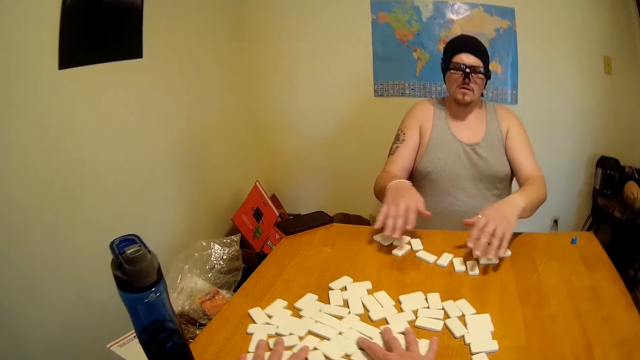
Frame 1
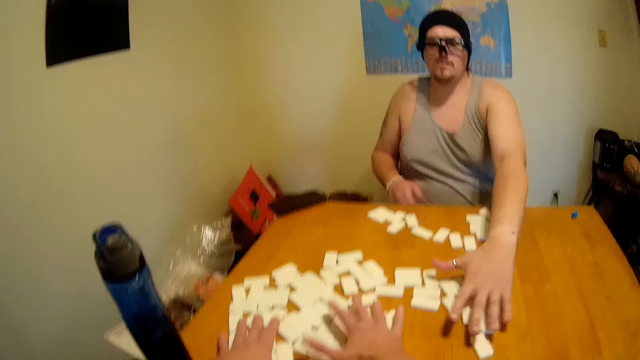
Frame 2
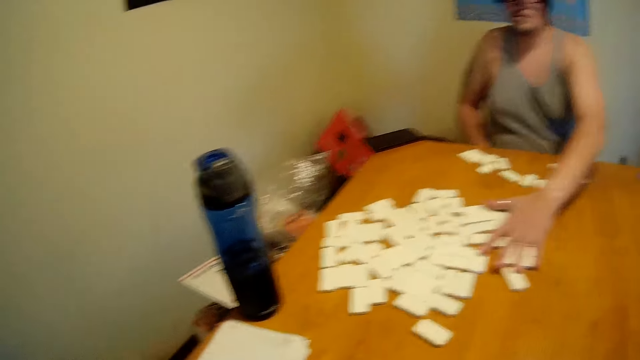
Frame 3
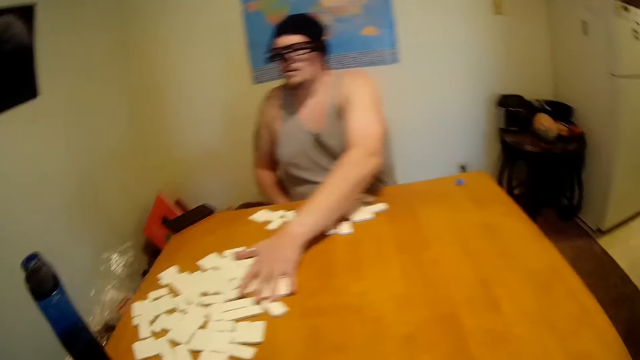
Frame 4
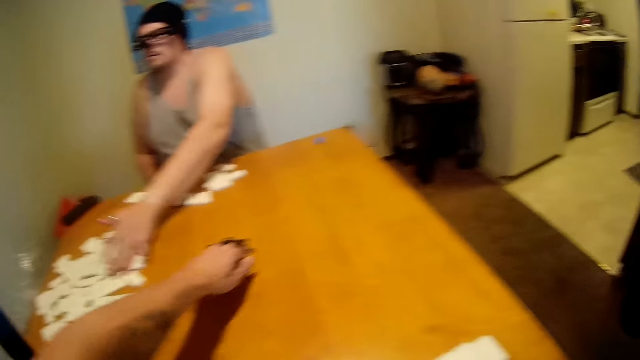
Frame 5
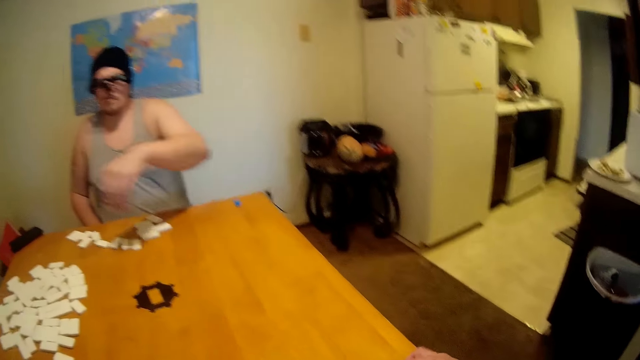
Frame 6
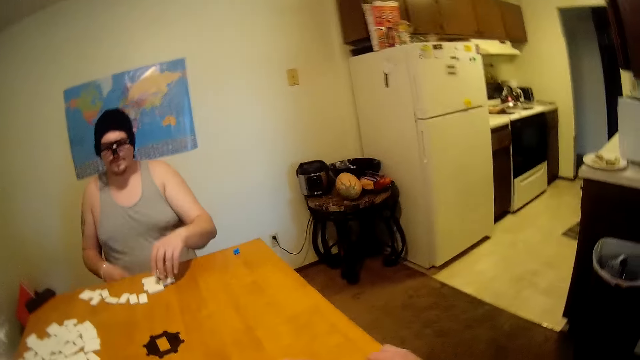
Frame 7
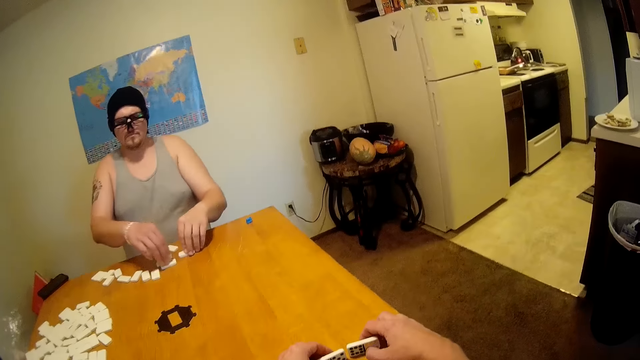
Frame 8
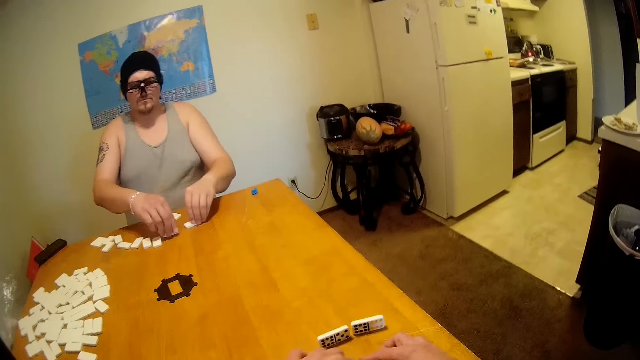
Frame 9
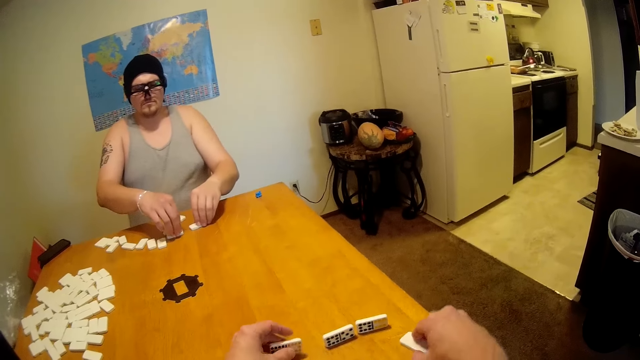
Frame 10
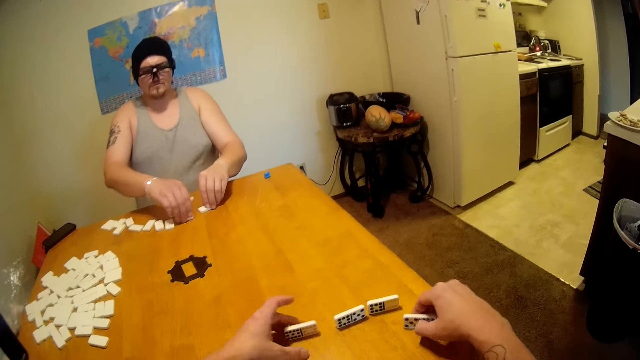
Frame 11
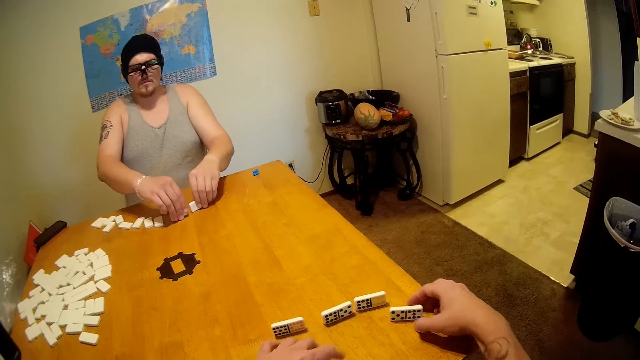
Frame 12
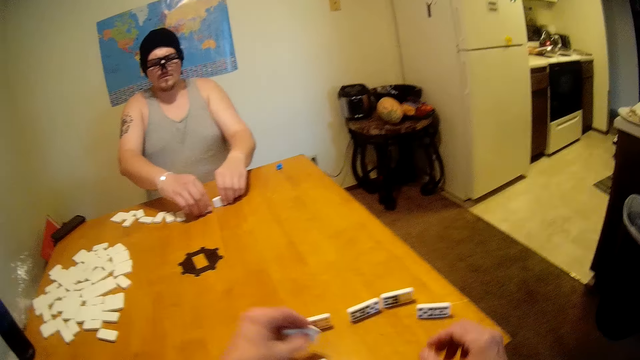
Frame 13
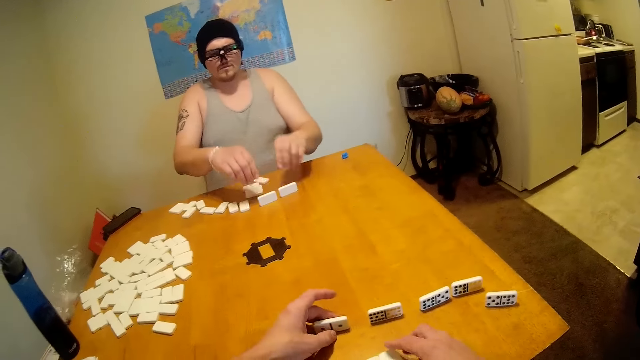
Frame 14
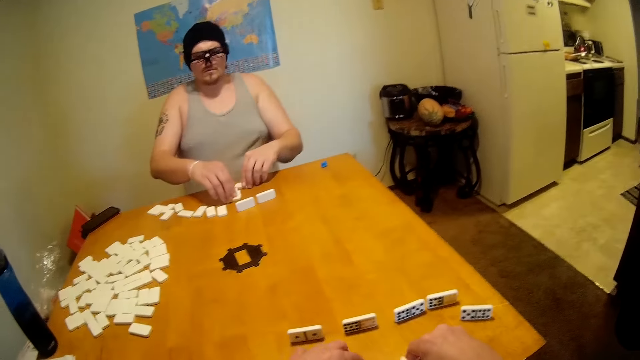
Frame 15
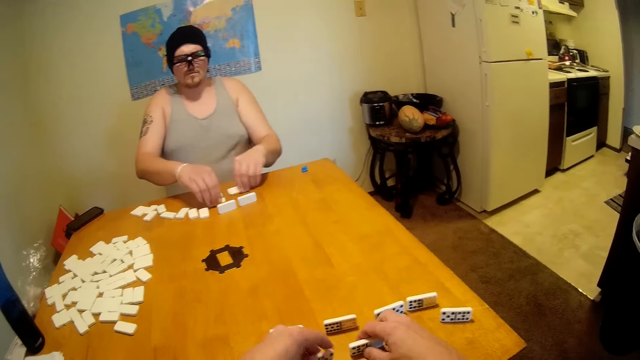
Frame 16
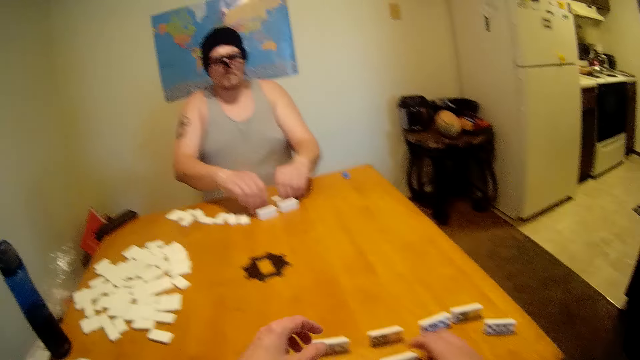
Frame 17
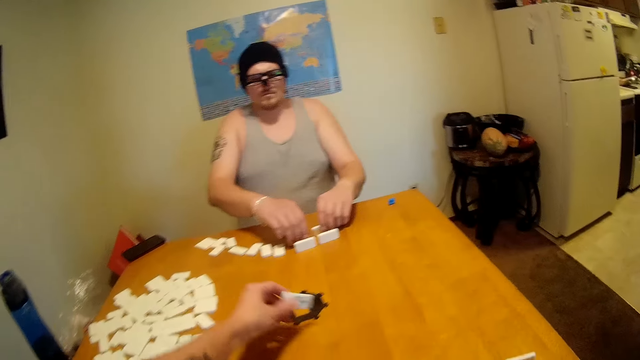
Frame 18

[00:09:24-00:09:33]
The camera wearer drags something on the table. A man drags something on the table and pushes domino pieces. The camera wearer looks around. They place a domino starter piece on the table. They look around. The man holds something. The camera wearer arranges the domino pieces. They arrange a domino piece. They arrange a domino piece again. They hold something. The man arranges the domino pieces. The camera wearer arranges a domino piece. The man arranges a domino piece. The camera wearer arranges a domino piece.

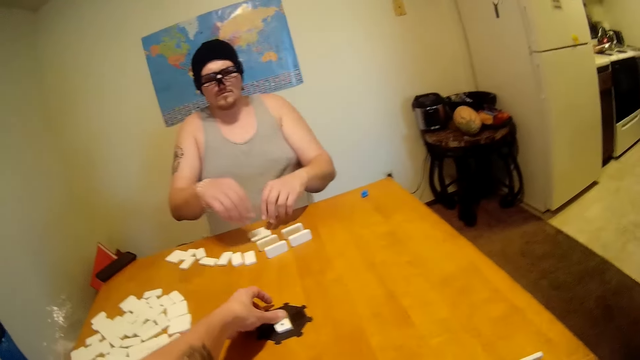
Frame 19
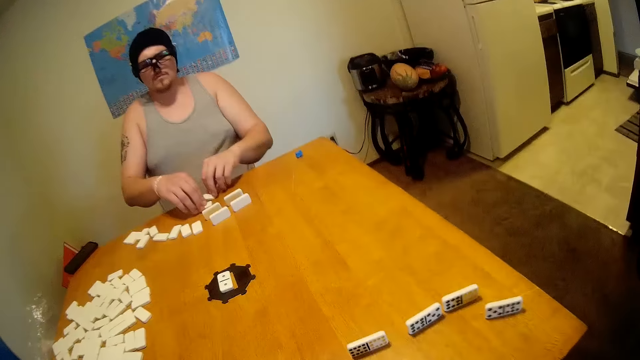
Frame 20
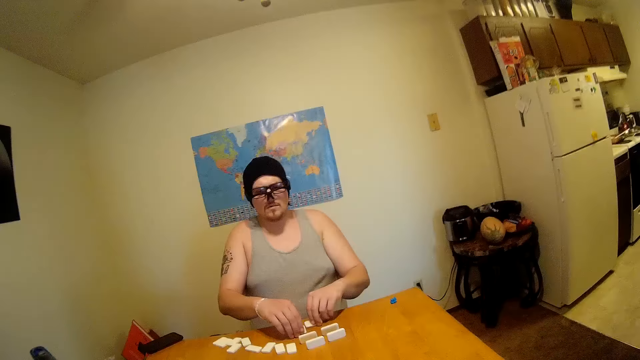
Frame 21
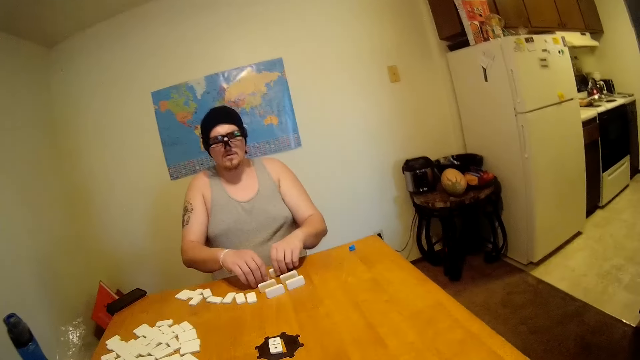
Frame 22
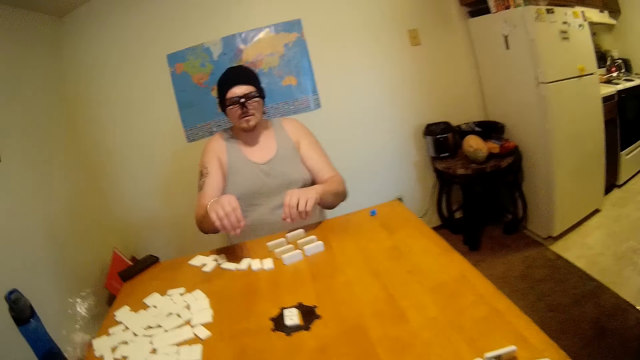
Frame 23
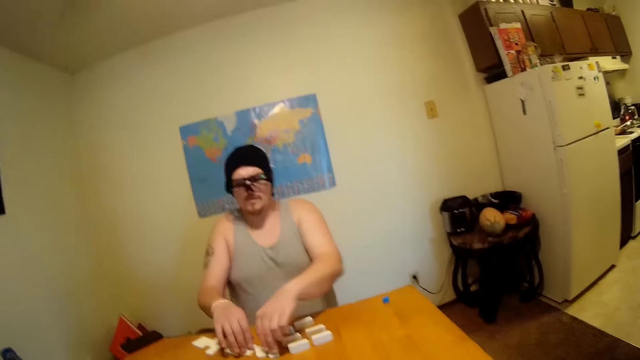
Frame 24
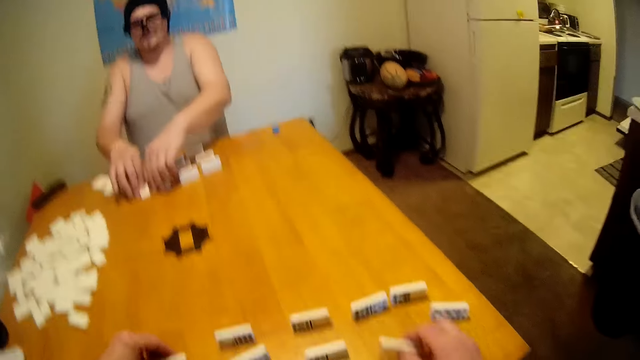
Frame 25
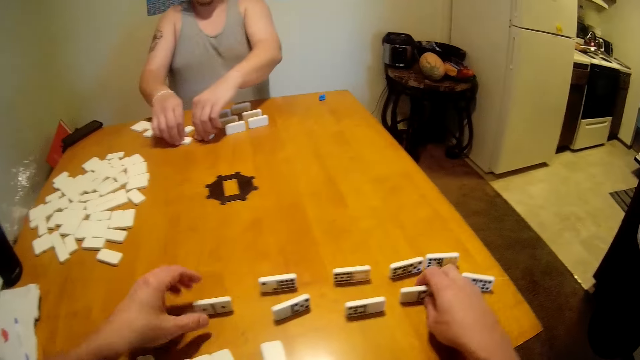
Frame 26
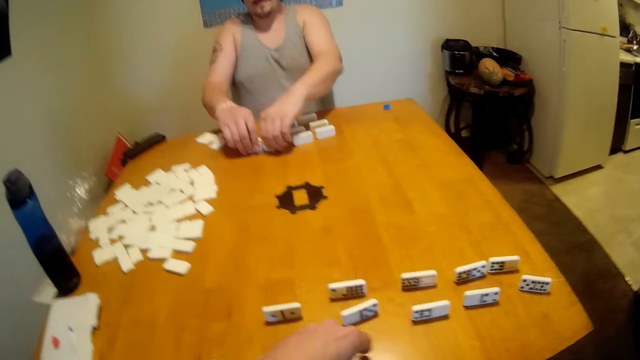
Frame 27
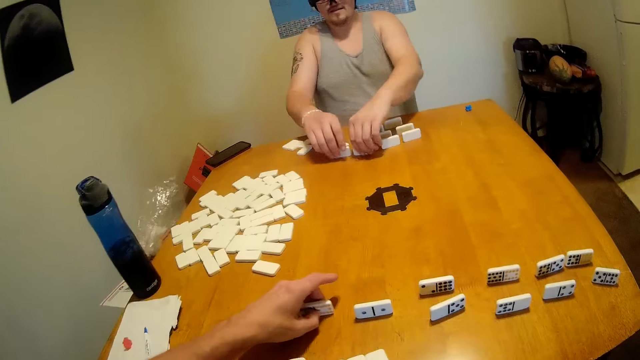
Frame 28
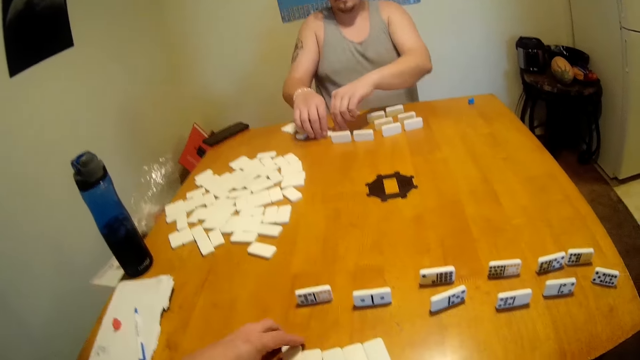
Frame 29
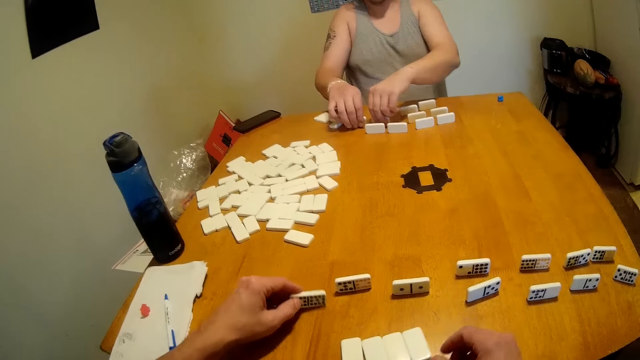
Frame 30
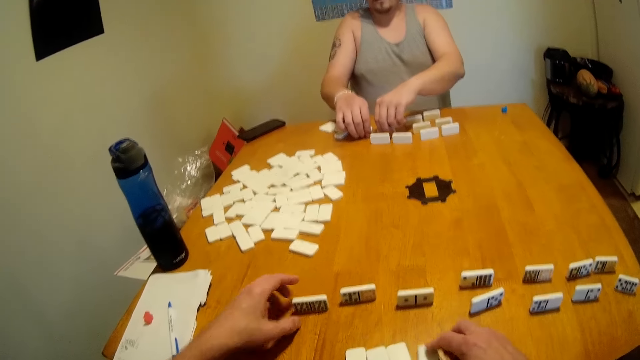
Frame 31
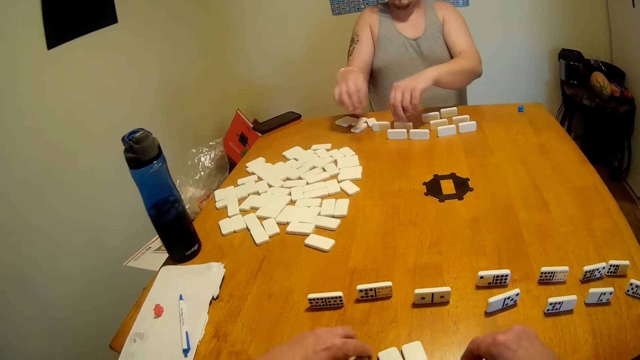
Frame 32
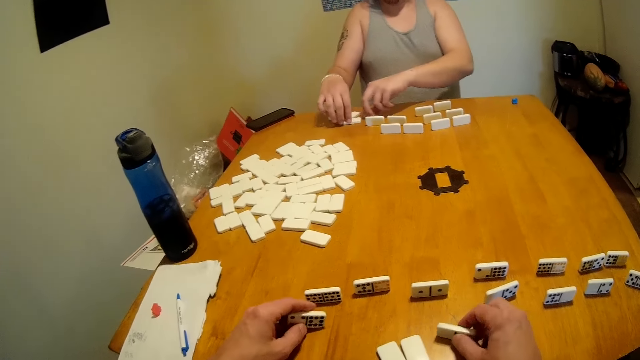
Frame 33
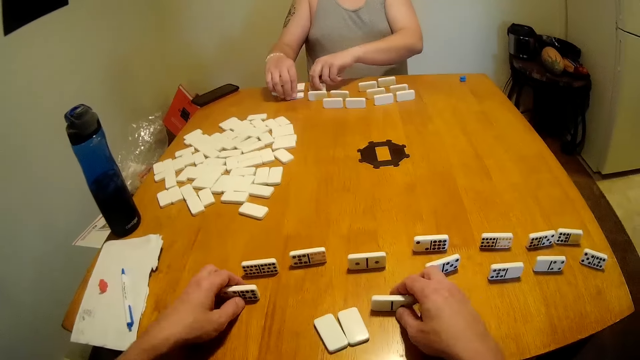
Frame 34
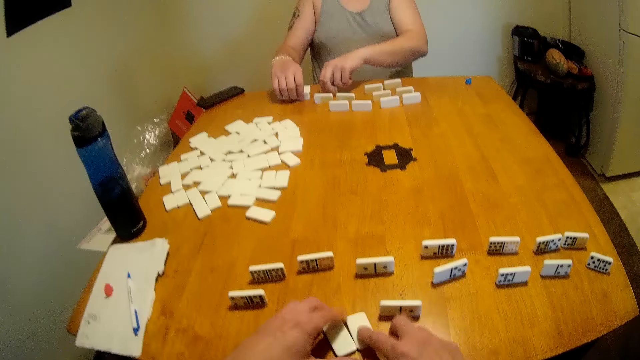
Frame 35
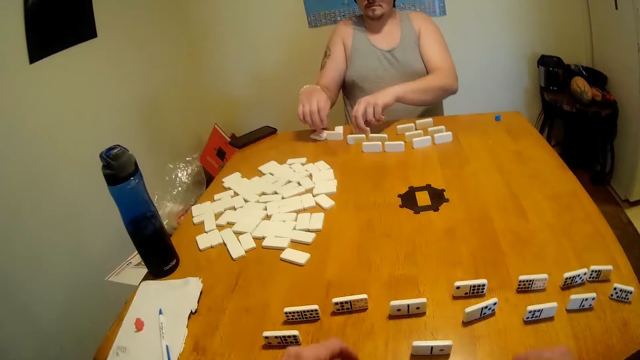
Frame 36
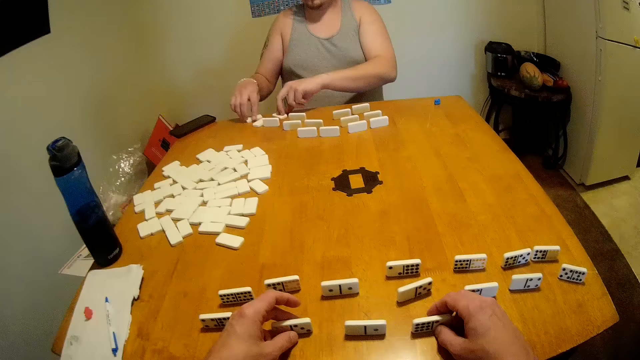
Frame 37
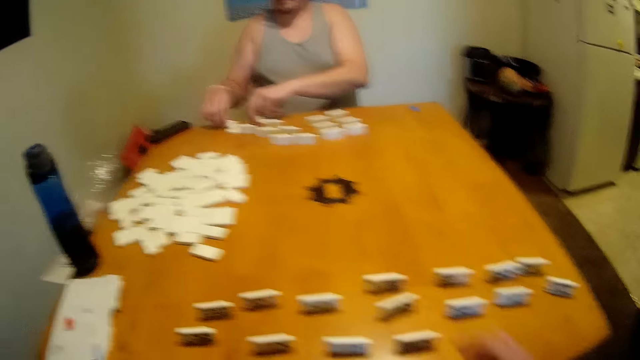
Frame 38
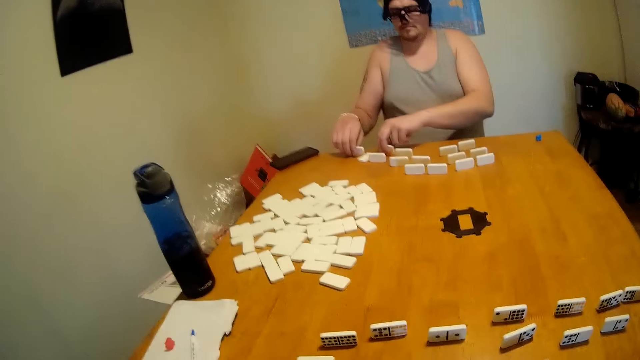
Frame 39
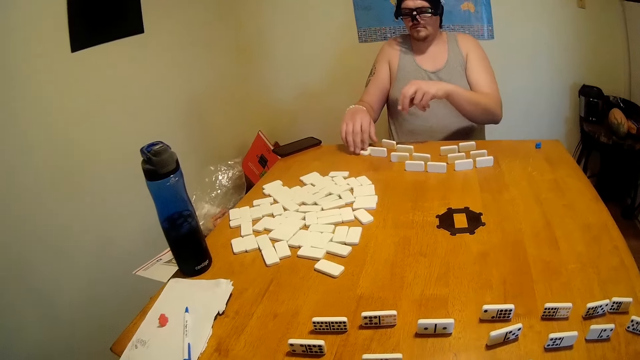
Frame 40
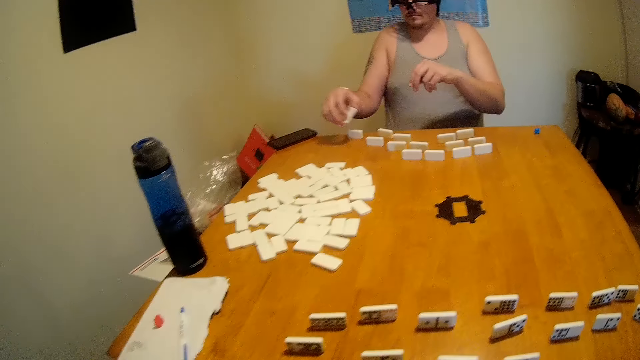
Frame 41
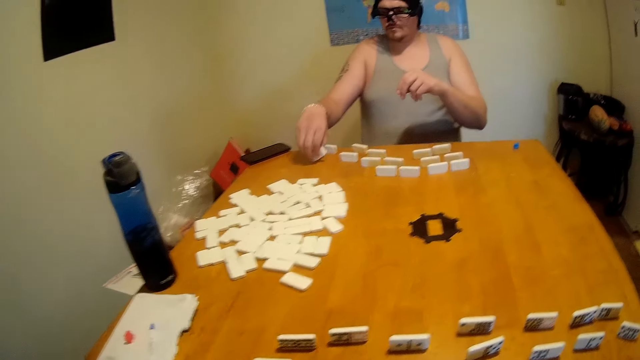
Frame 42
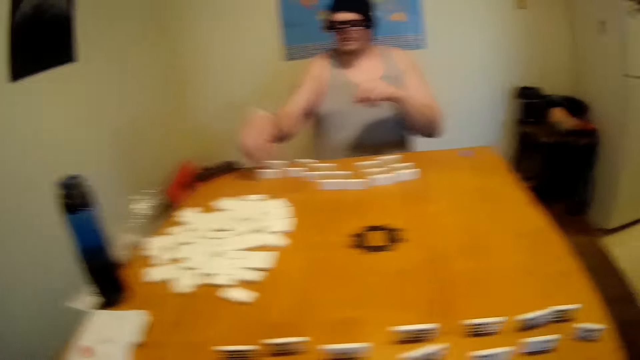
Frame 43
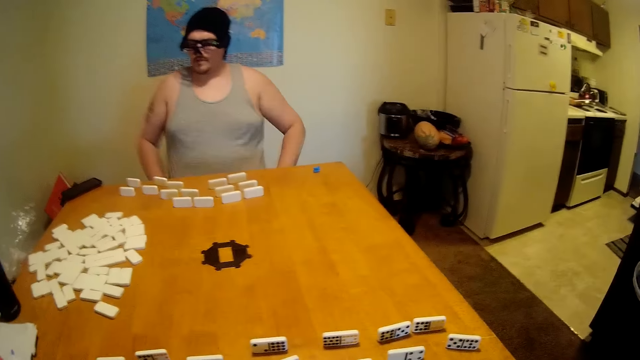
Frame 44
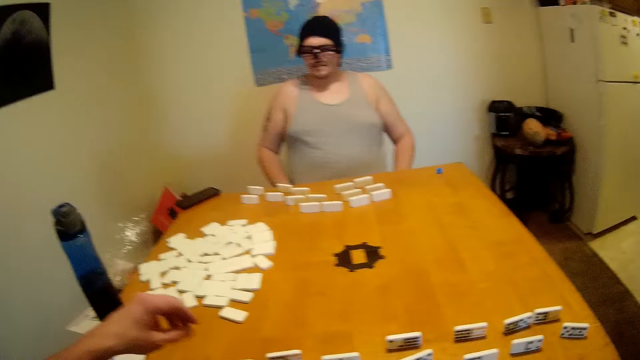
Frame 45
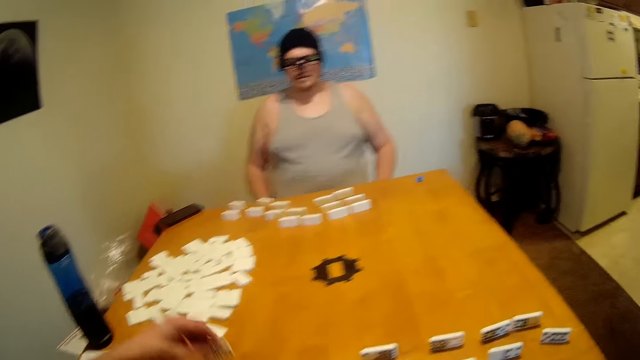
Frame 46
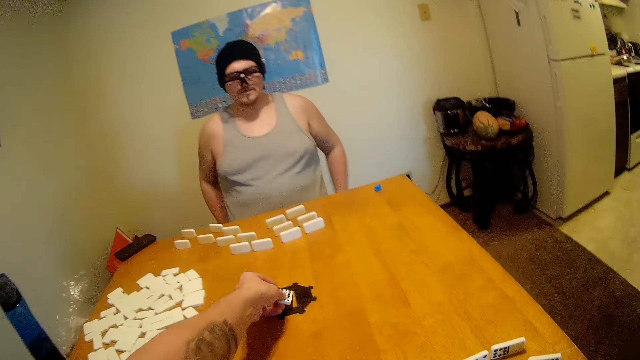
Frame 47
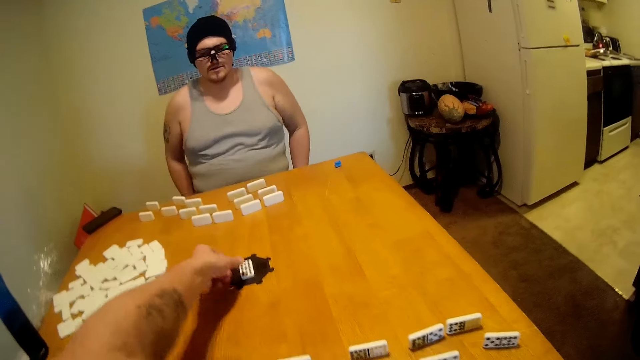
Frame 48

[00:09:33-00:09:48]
The camera wearer places a domino piece in a starter piece on the play area. A man arranges domino pieces. The man holds something. The camera wearer picks something from the play area, looks around, arranges domino pieces, and holds something. The man arranges domino pieces. The camera wearer puts the domino piece on the table and arranges the domino piece. The man arranges domino pieces. The camera wearer arranges the domino piece on the table. The man arranges domino pieces. The camera wearer arranges the domino piece on the table. They arrange the domino piece on the table again. The camera wearer talks to the man. The man arranges the domino piece. The man holds something. The camera wearer looks around and looks at the man. They pick a domino piece and place the domino piece in the starter piece on the play area.
